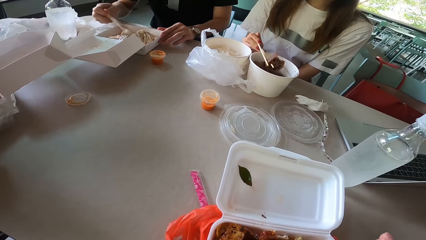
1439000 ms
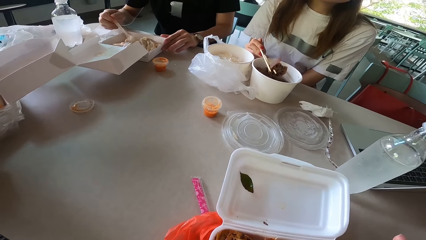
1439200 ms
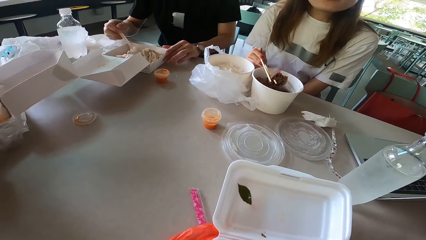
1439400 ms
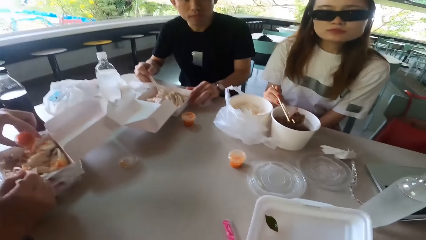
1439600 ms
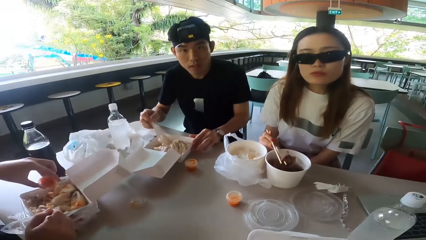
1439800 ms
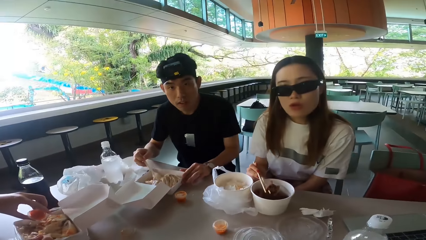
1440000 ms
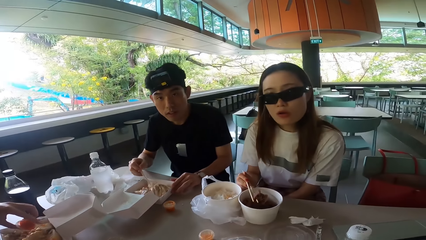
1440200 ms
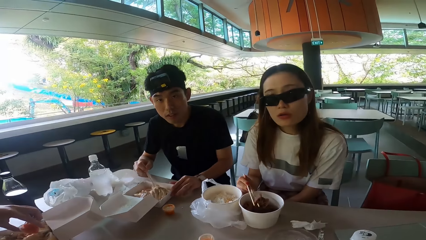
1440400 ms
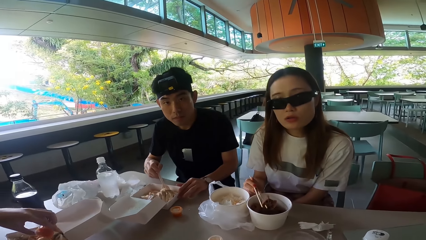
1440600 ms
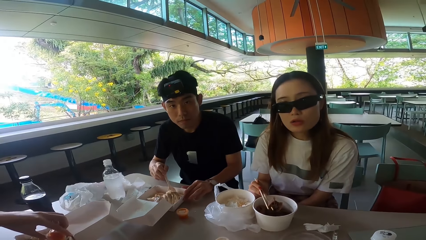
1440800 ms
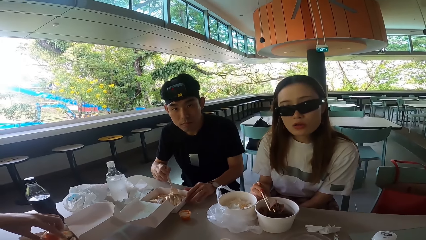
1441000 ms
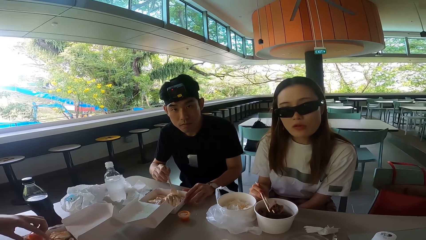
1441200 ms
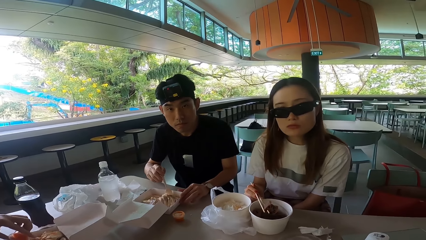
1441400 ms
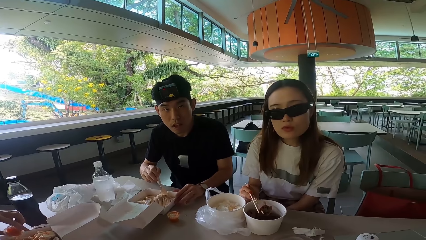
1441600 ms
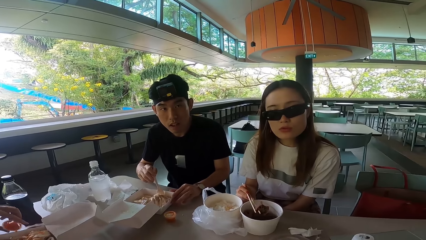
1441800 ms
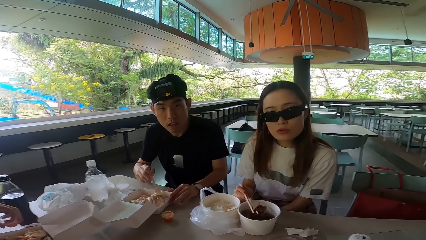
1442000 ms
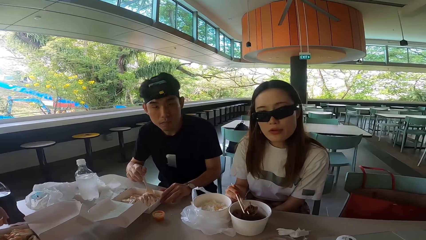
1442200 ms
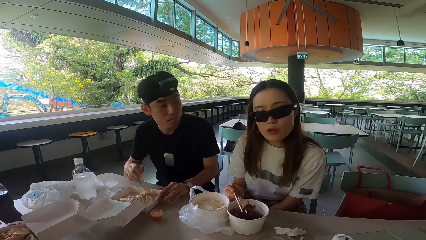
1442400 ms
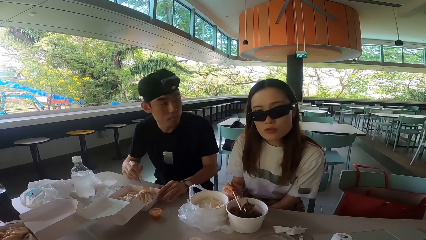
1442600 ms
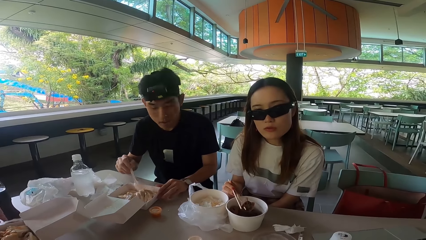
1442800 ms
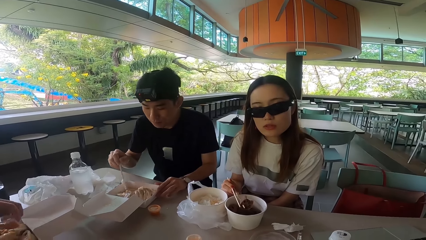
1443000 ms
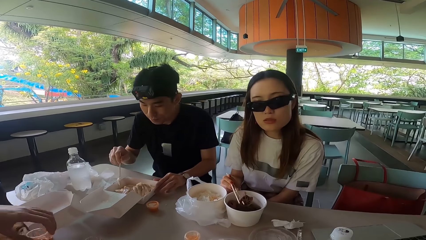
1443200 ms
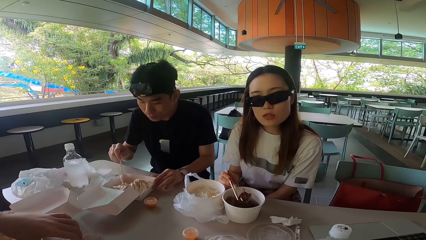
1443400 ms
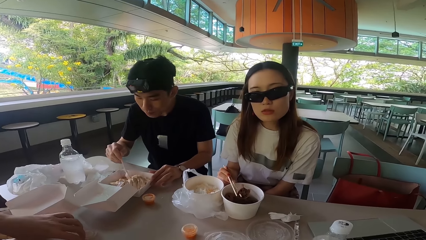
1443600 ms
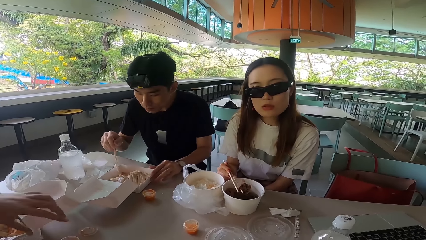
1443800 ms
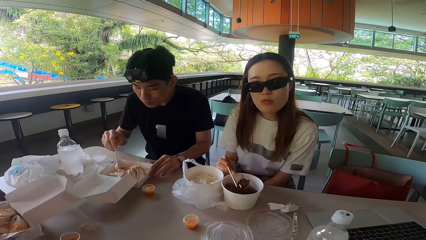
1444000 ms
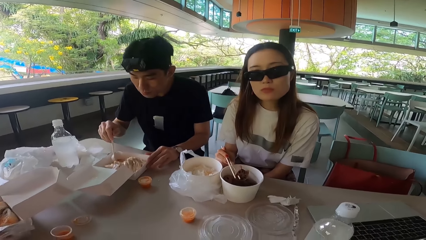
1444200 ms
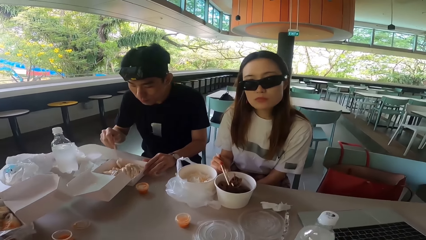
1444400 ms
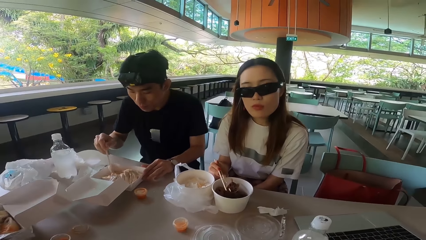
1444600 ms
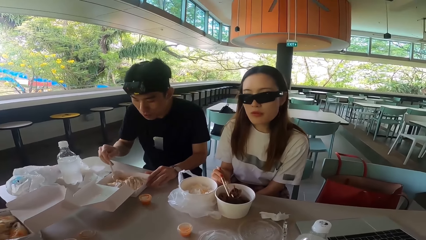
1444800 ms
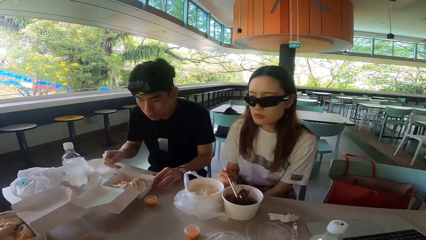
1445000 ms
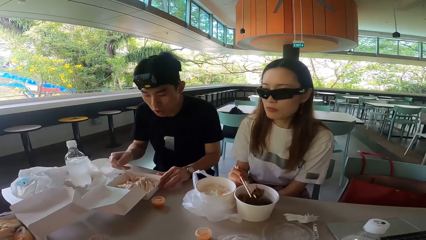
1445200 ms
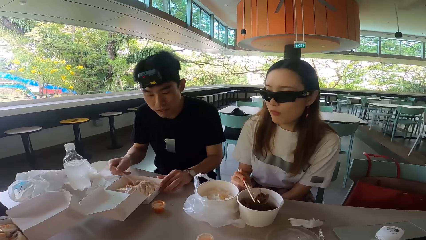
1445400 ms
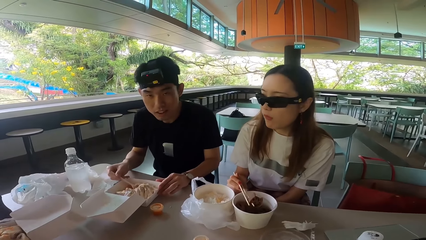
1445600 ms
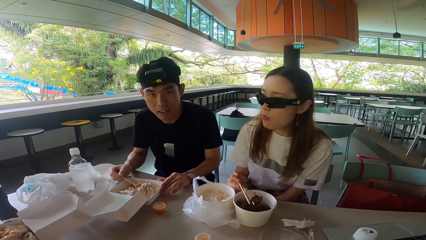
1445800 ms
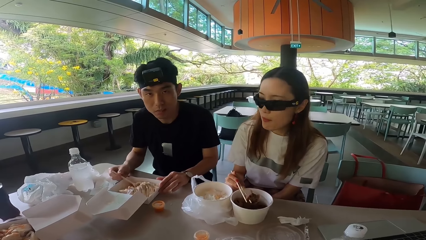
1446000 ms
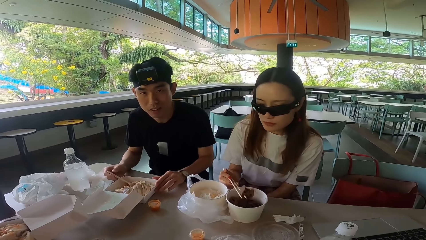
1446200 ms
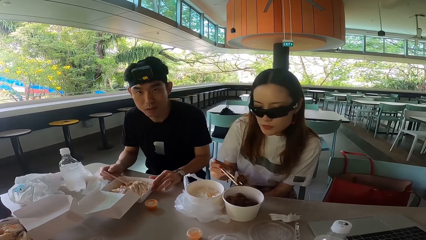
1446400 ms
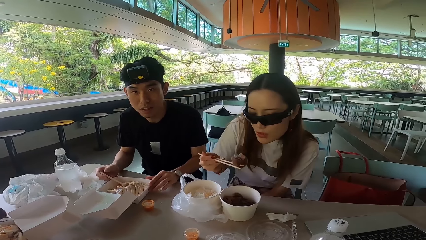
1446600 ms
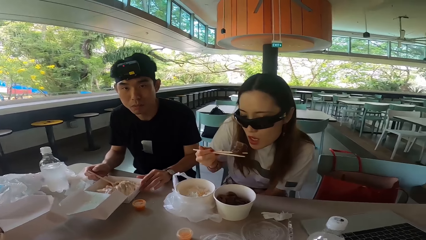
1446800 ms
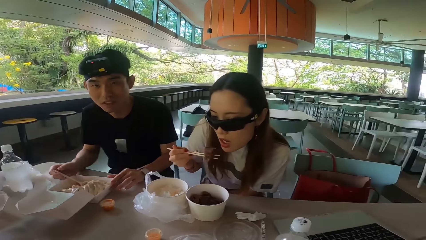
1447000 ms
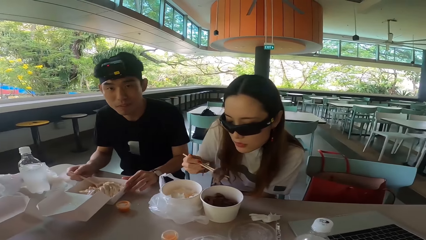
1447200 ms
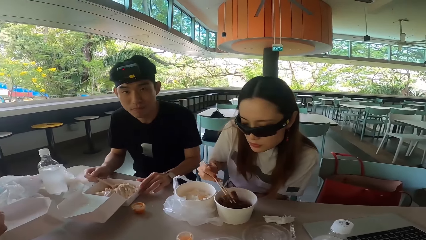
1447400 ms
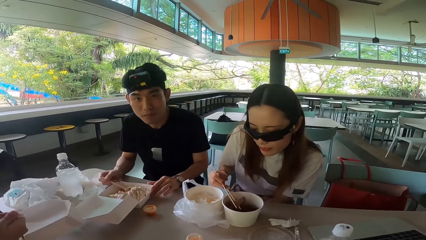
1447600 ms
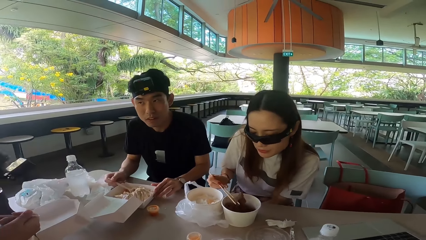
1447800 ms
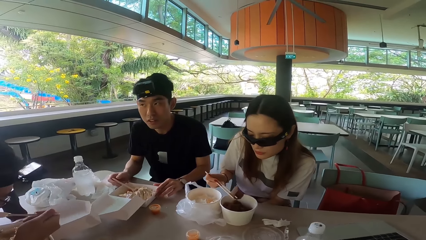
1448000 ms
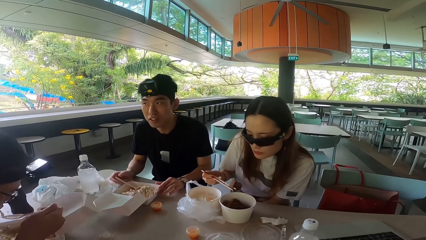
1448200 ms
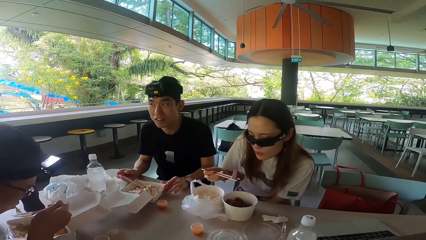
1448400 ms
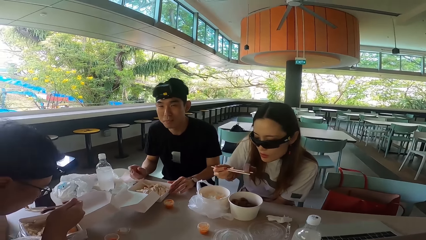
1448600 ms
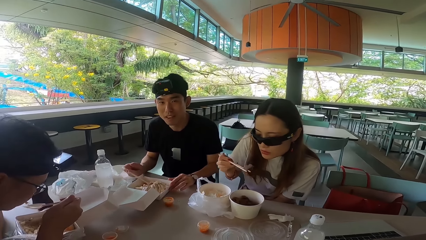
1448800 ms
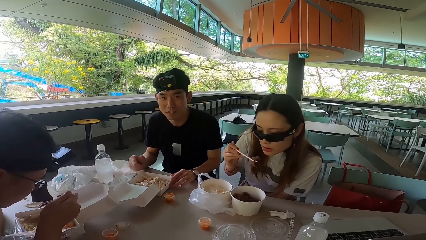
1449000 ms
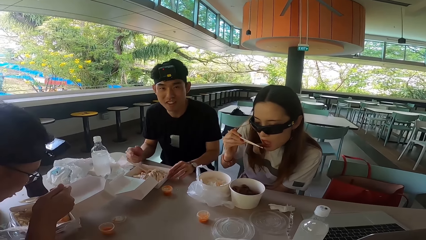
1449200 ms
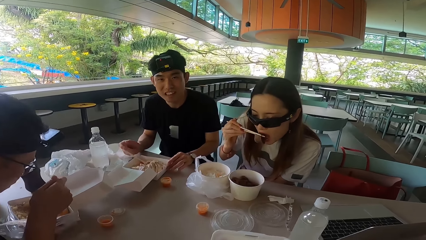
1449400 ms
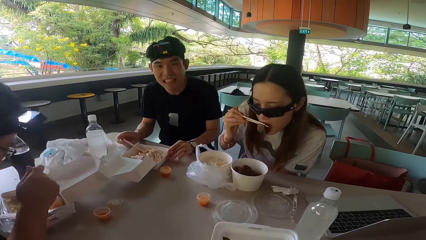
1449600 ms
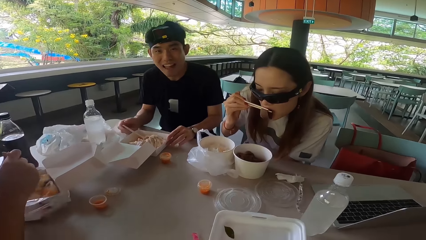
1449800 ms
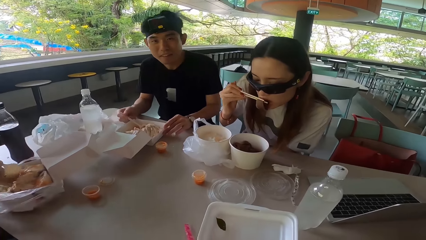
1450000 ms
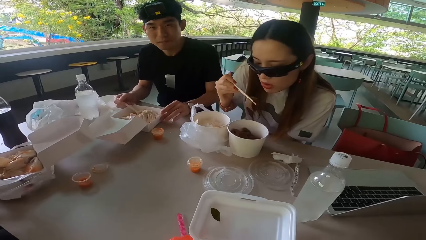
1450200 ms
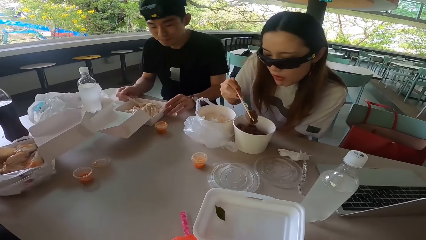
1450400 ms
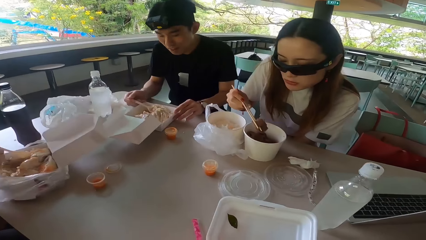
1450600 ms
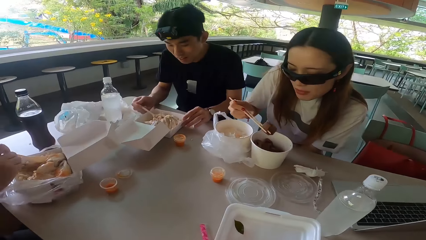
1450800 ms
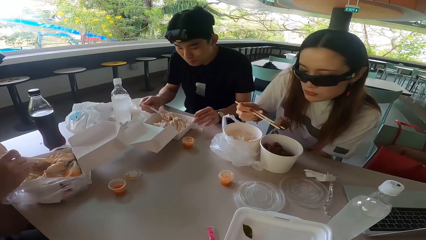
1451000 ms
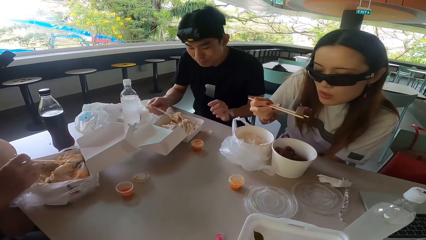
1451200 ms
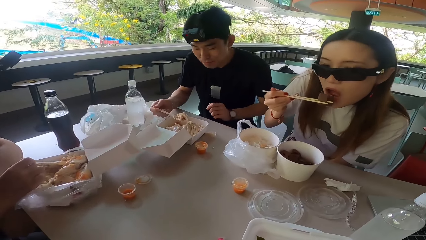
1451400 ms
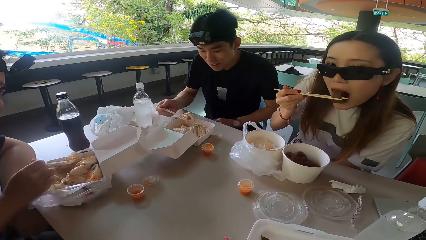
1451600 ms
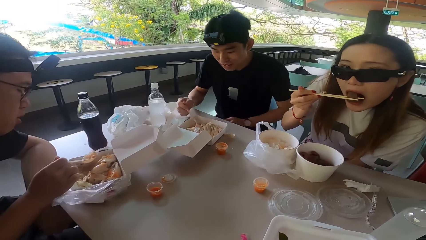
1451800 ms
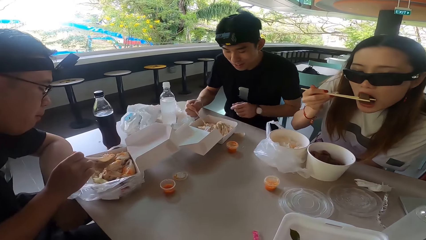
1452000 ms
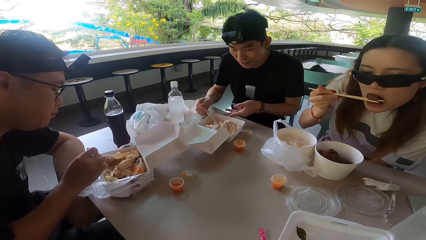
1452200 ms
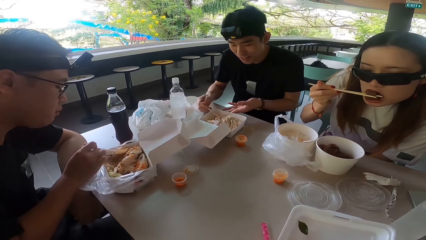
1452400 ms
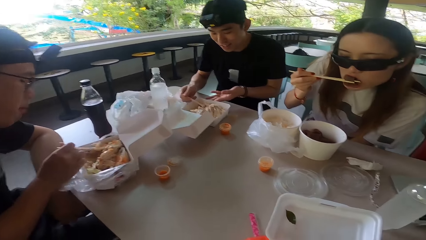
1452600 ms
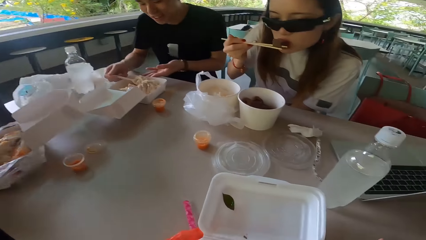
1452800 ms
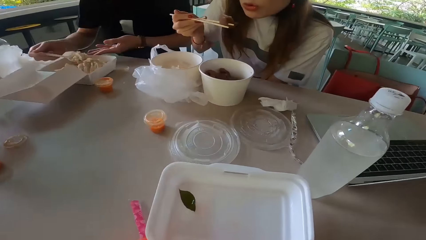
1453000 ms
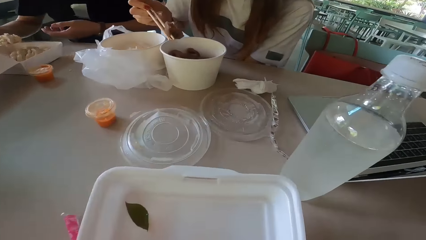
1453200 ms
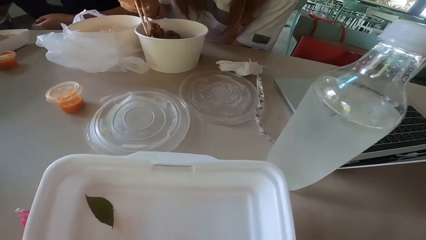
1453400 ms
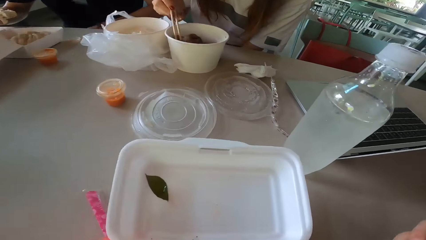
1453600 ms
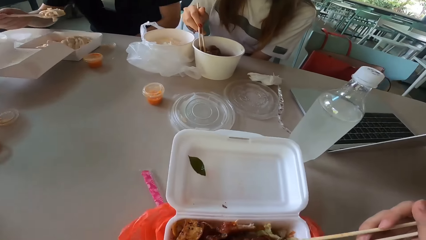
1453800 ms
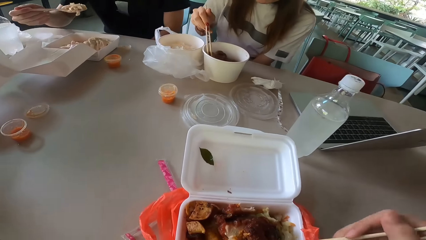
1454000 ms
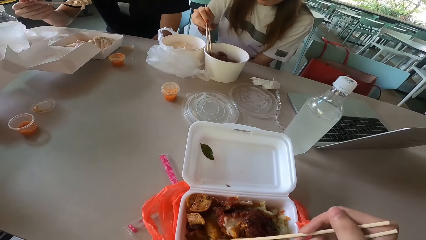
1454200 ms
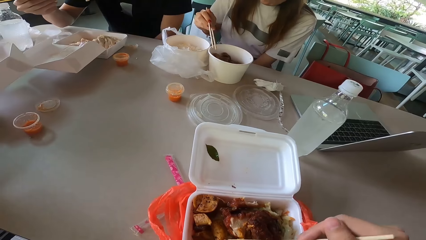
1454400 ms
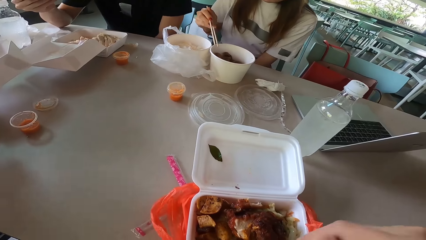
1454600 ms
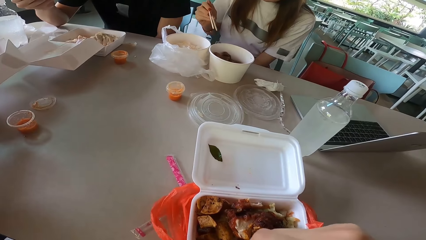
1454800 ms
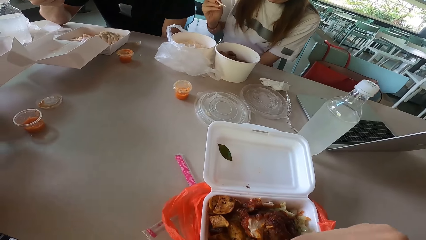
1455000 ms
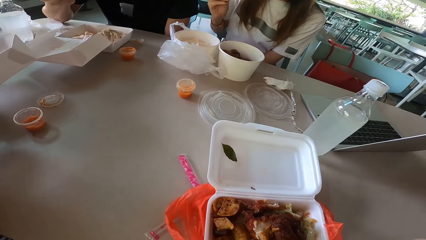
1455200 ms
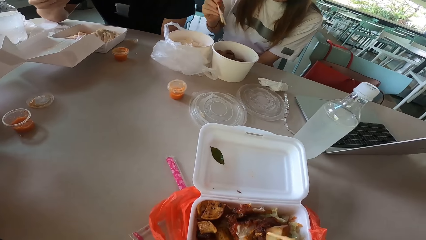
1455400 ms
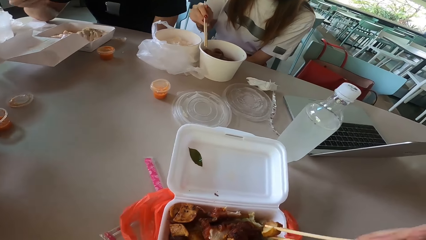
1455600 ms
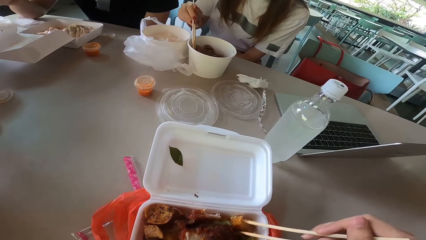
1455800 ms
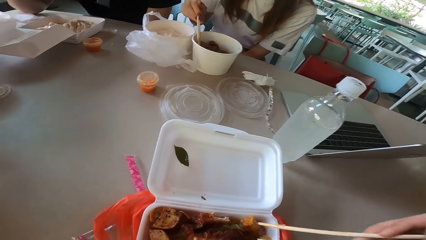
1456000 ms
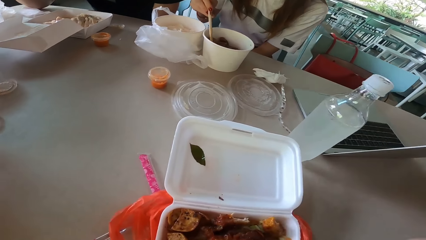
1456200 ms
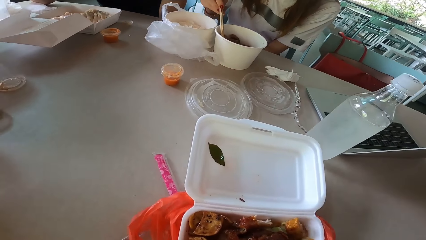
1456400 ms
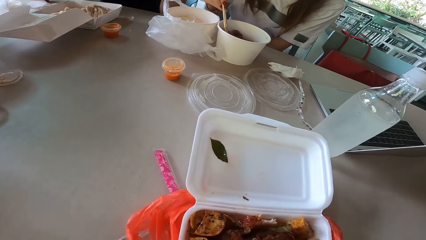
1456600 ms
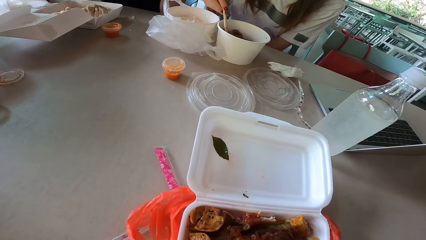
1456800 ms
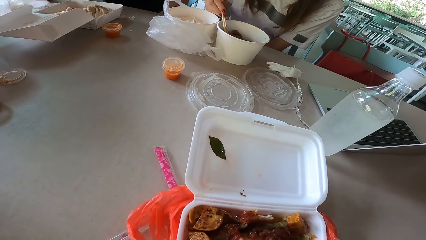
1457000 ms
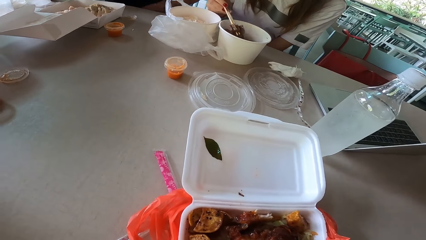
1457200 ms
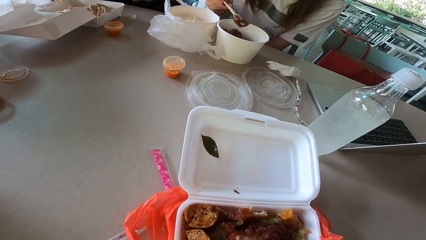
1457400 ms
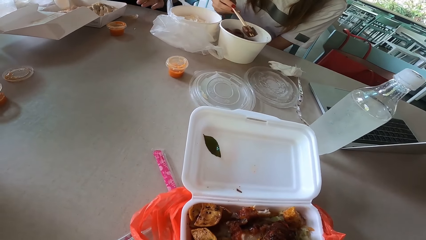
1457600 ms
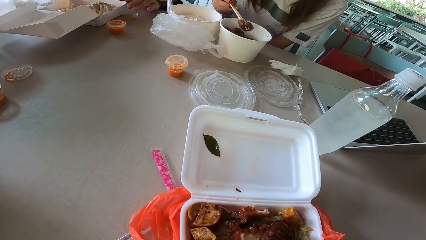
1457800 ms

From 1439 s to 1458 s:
A man adds sauce to the food. Another man turns. A woman talks to the camera wearer. The first man puts the sauce tin on the table. The other man talks to the camera wearer, the woman and the first man. The woman picks something with chopsticks, puts something in the bowl, and picks something with chopsticks. The first man eats something. The other man sways his hand. The woman eats something. The other man holds a spoon. The first man scoops food with a spoon. The other man eats something, lowers his hand, pushes a food box, and lifts his hand. The first man gathers something. The other man moves his hand away from the food box. The camera wearer moves something. The woman lifts a chopstick. The camera wearer picks meat with chopsticks. The woman picks something.
